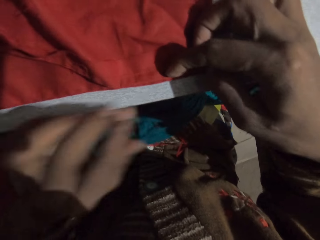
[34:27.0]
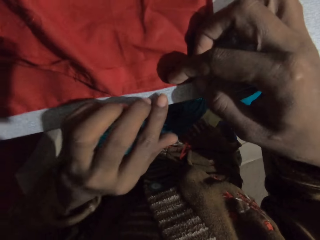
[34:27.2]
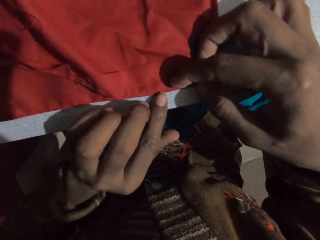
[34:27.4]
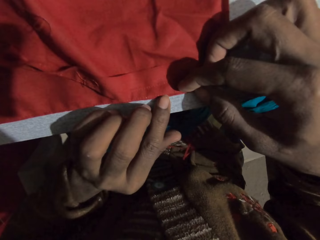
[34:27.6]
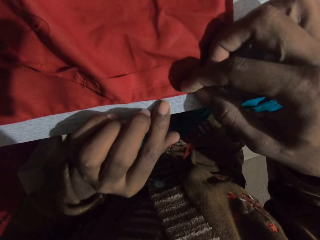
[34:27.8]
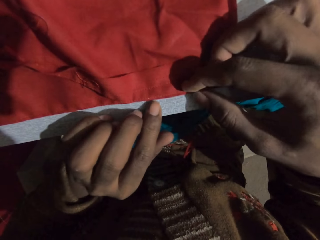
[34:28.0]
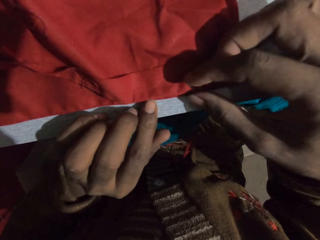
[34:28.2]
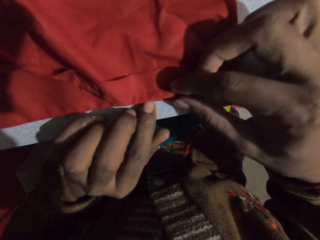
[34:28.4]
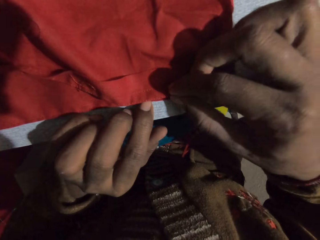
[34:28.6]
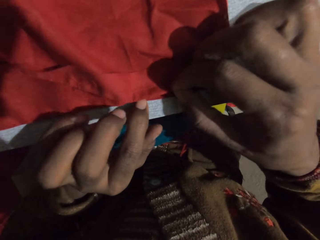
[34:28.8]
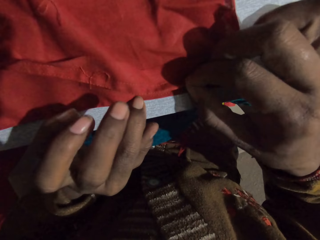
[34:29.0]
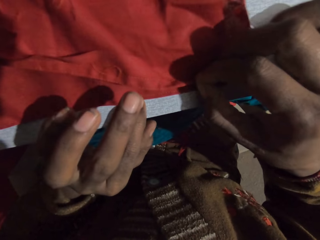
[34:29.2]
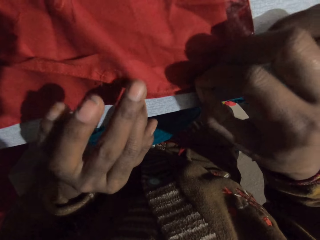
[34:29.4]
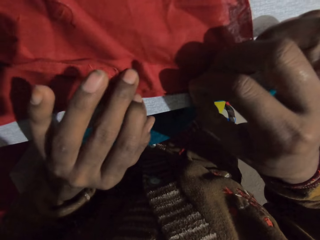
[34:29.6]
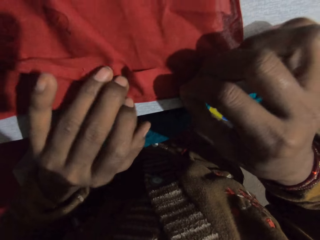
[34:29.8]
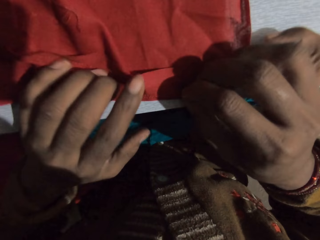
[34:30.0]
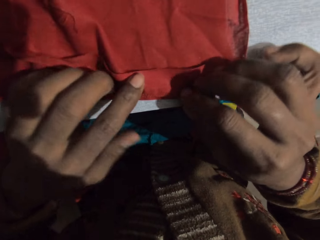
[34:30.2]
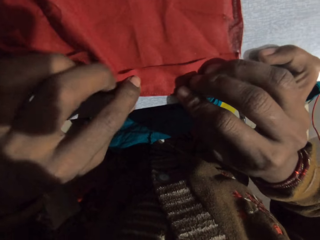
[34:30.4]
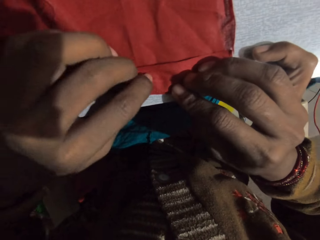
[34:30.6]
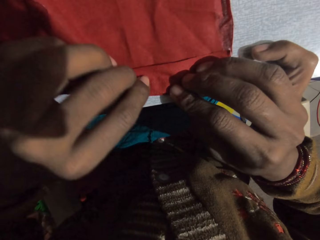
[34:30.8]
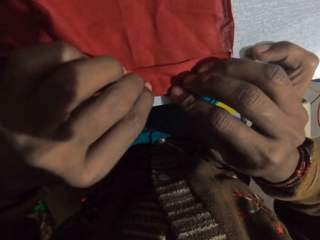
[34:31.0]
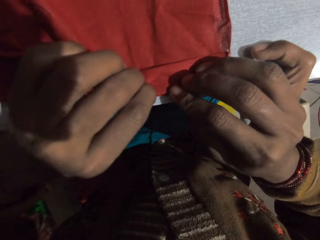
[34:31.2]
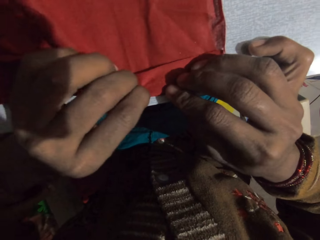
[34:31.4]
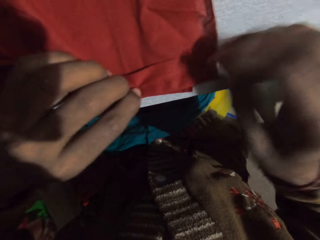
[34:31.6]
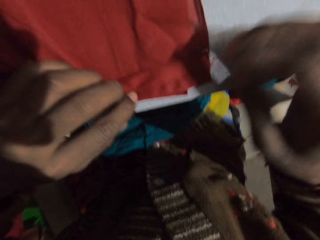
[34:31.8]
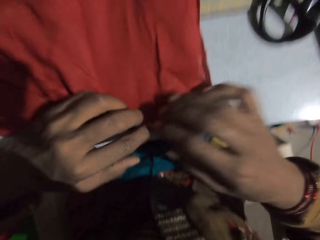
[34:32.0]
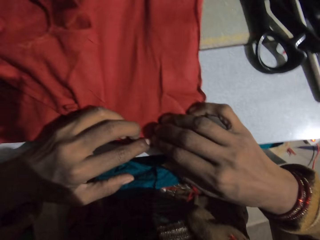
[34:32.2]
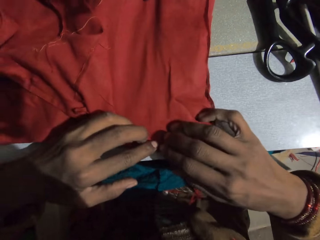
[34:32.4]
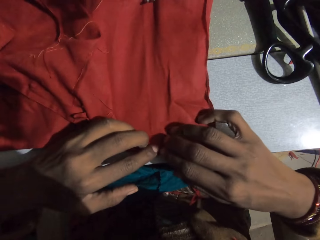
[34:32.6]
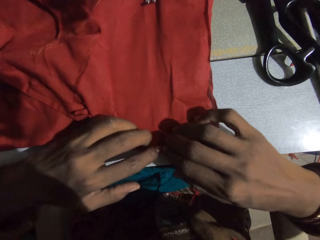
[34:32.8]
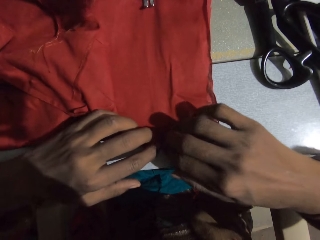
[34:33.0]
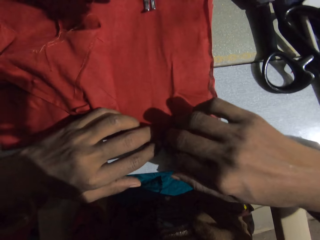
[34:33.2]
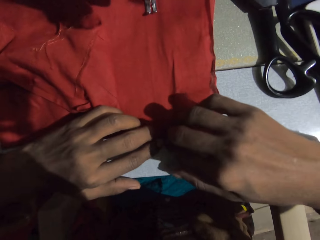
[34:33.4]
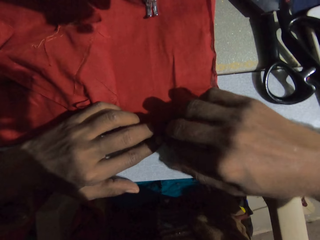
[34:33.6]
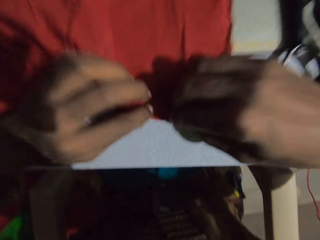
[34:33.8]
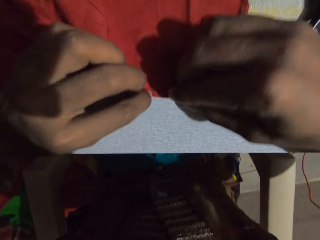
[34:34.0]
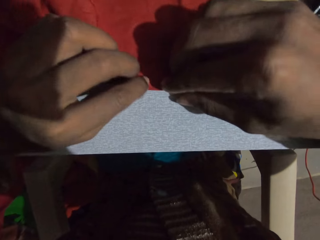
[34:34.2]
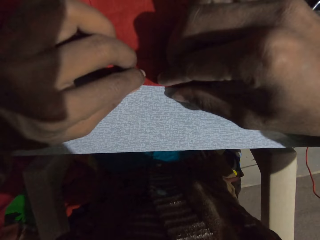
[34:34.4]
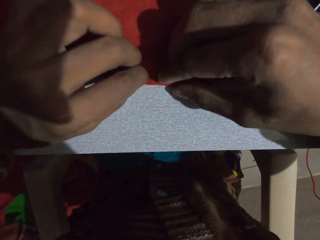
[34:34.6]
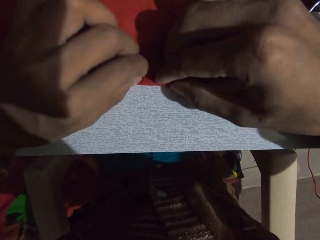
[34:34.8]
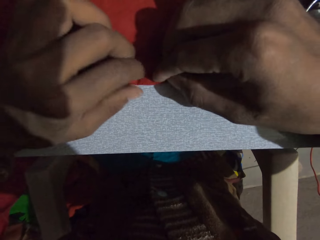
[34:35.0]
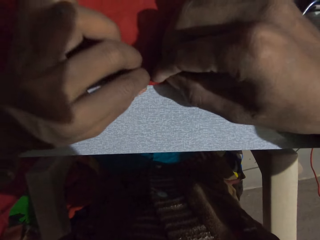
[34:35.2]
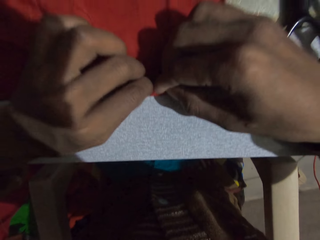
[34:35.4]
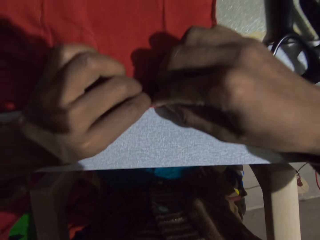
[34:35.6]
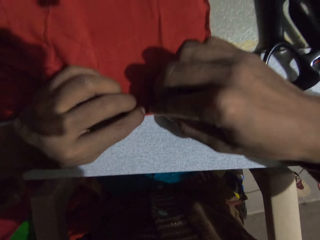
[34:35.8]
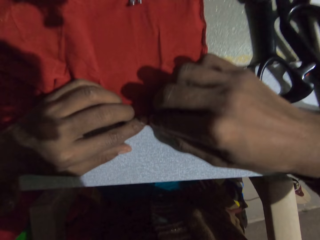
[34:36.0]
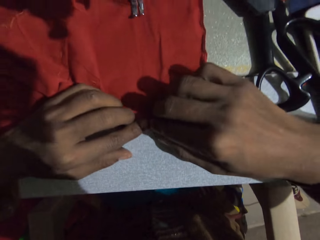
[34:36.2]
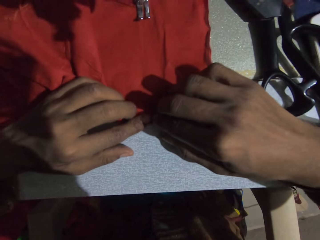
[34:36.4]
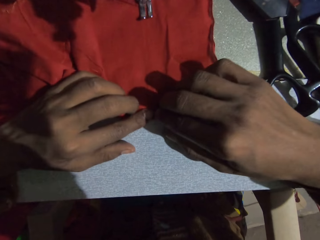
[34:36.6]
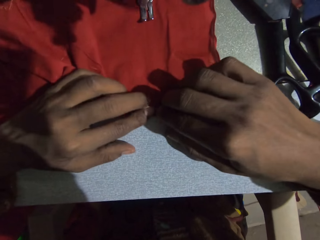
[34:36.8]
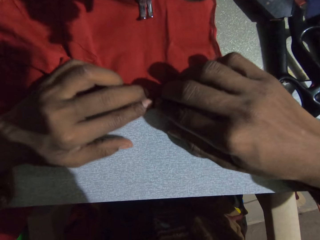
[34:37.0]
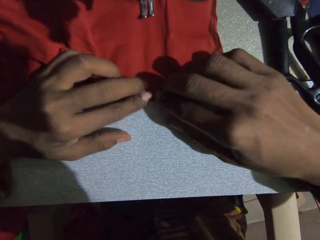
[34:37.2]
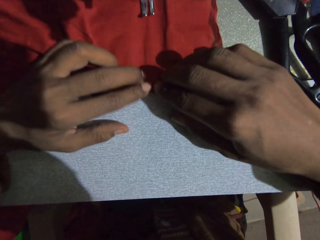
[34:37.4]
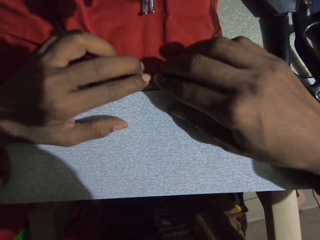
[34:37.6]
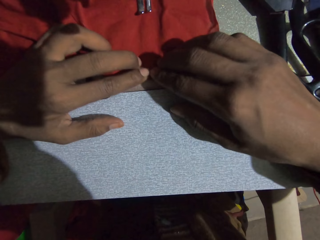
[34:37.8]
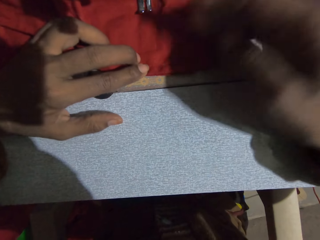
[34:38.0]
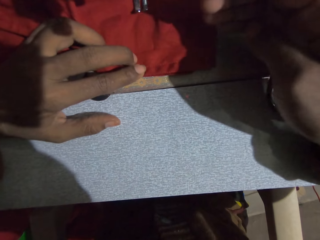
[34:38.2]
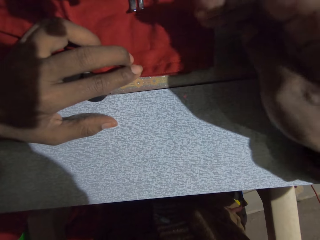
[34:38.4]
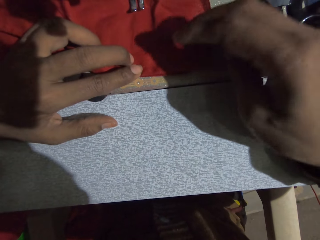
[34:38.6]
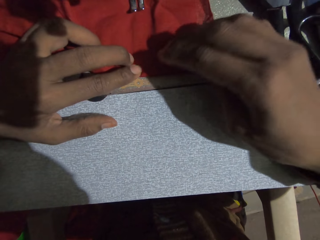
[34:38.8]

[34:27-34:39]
The camera wearer removes the fabric. They drop the cloth. They move the cloth on the sewing machine. They sew the cloth with the sewing machine.

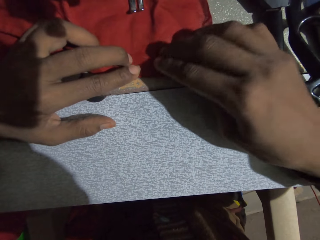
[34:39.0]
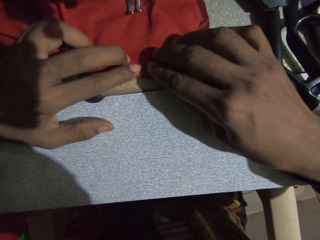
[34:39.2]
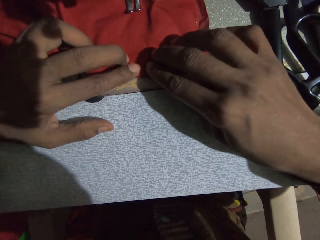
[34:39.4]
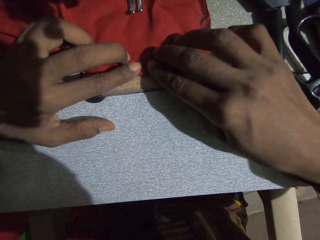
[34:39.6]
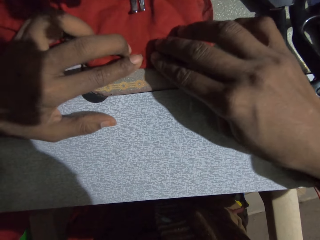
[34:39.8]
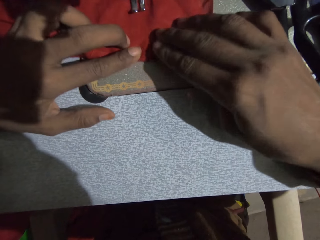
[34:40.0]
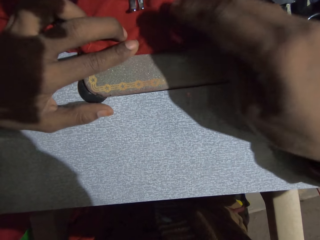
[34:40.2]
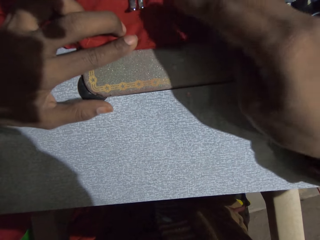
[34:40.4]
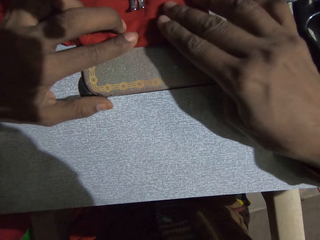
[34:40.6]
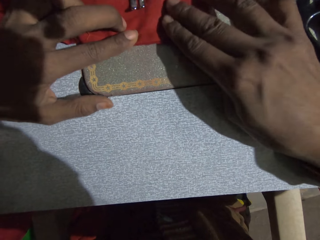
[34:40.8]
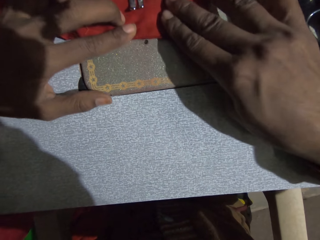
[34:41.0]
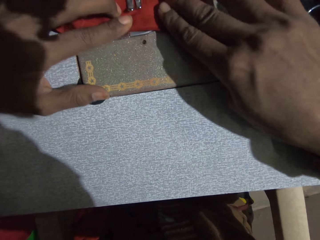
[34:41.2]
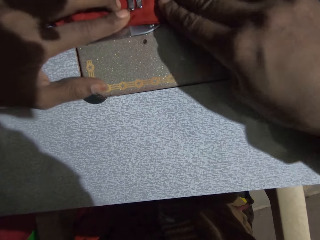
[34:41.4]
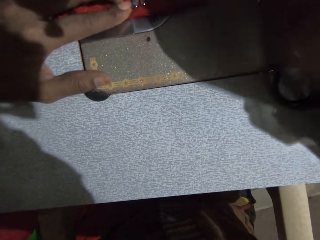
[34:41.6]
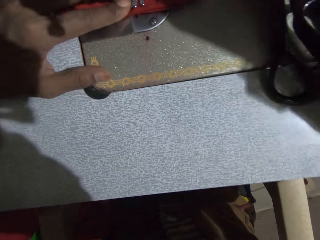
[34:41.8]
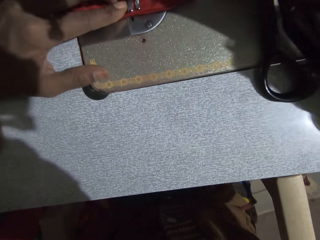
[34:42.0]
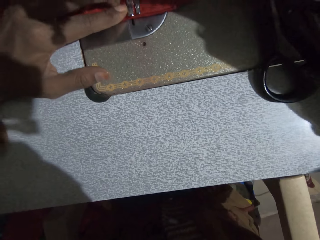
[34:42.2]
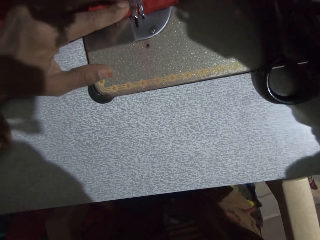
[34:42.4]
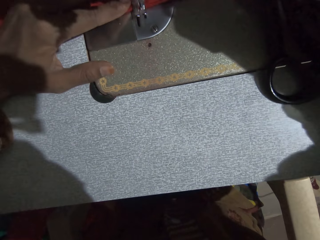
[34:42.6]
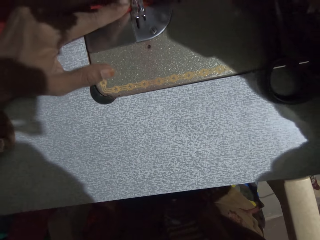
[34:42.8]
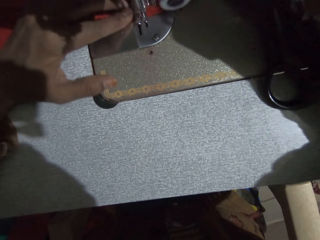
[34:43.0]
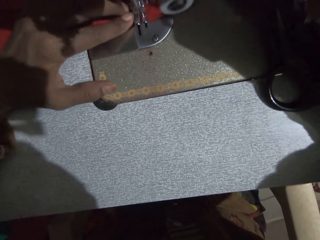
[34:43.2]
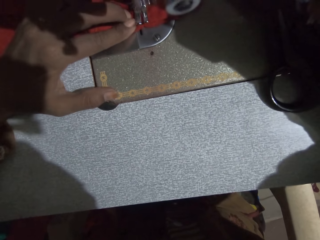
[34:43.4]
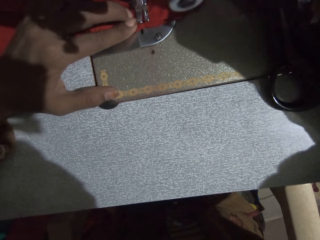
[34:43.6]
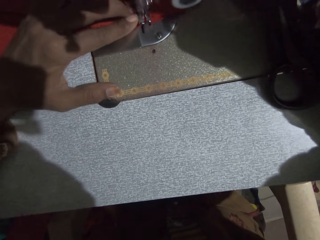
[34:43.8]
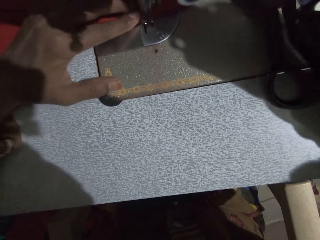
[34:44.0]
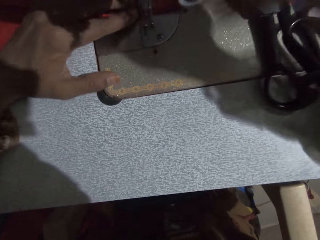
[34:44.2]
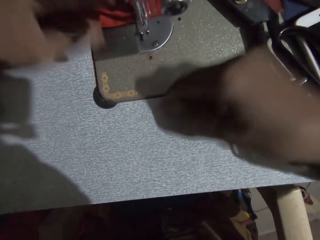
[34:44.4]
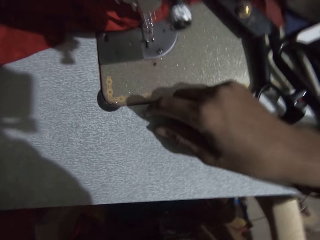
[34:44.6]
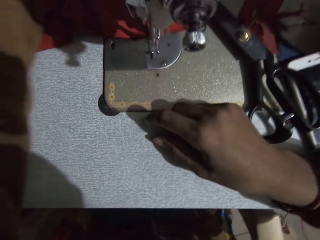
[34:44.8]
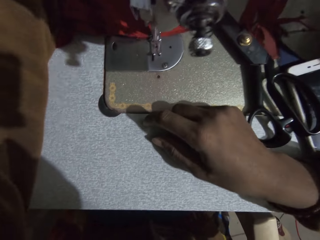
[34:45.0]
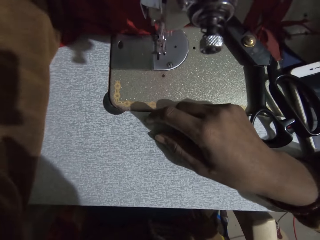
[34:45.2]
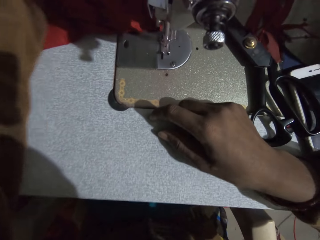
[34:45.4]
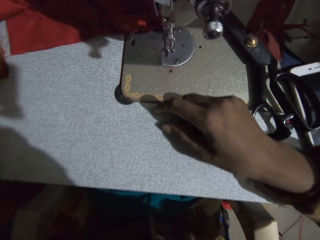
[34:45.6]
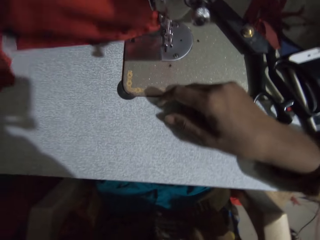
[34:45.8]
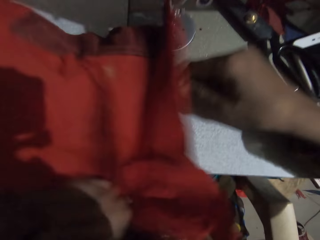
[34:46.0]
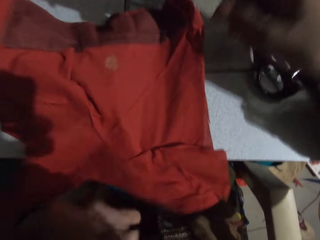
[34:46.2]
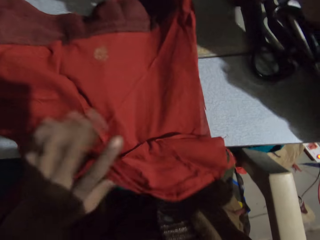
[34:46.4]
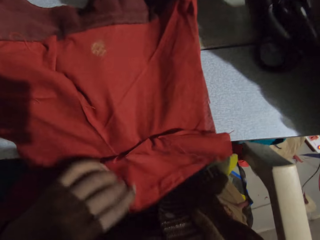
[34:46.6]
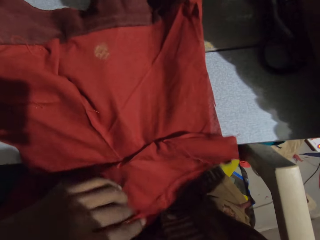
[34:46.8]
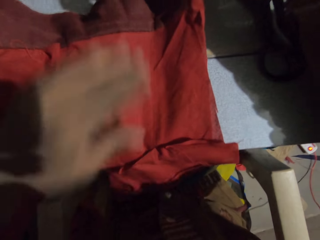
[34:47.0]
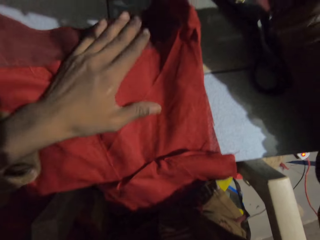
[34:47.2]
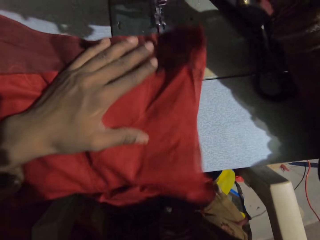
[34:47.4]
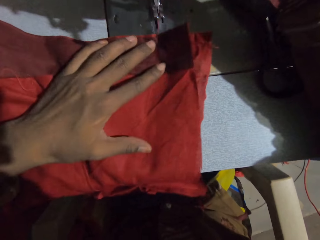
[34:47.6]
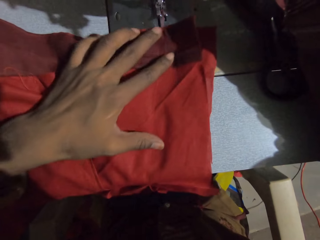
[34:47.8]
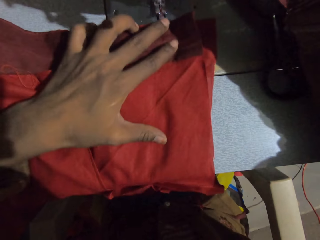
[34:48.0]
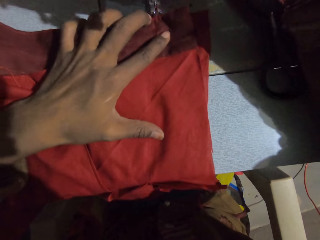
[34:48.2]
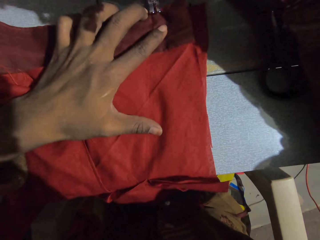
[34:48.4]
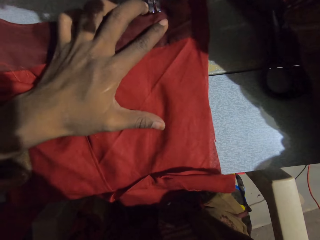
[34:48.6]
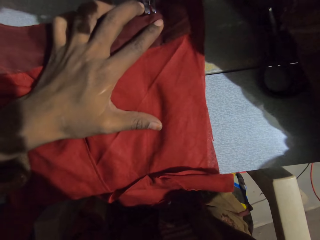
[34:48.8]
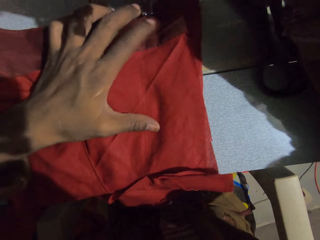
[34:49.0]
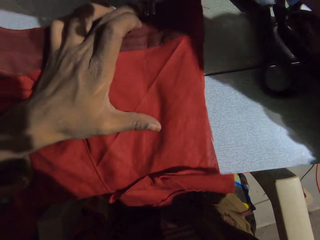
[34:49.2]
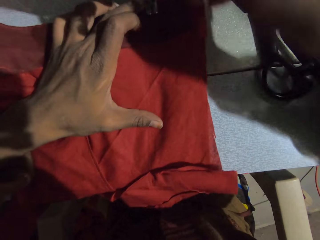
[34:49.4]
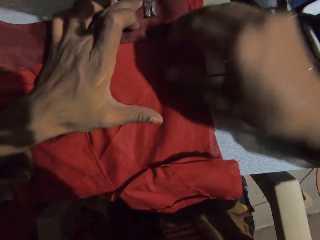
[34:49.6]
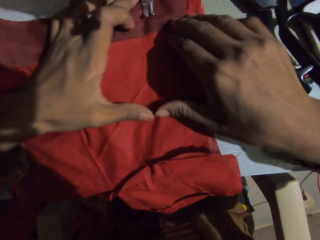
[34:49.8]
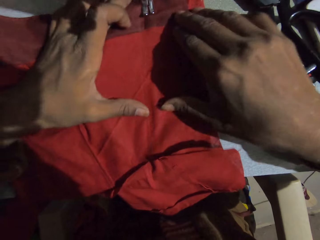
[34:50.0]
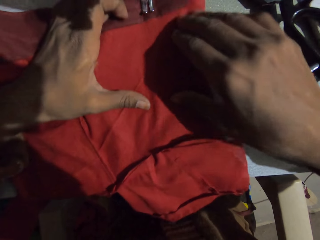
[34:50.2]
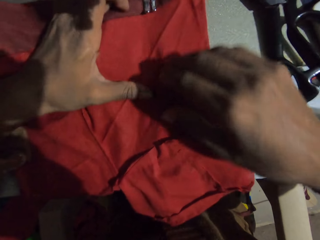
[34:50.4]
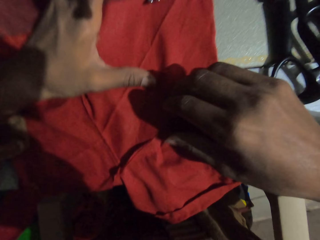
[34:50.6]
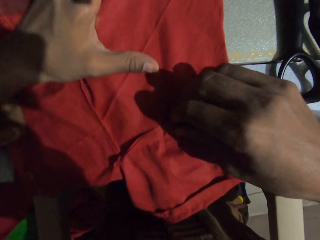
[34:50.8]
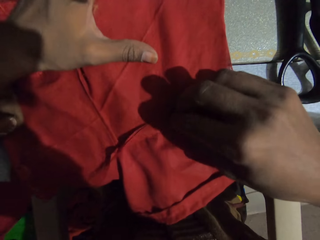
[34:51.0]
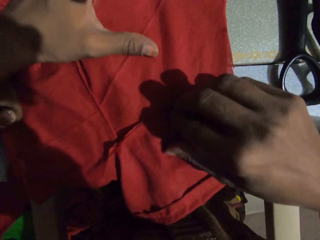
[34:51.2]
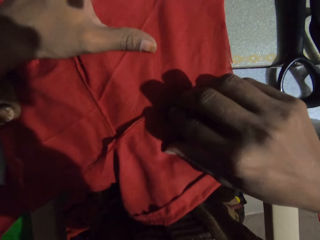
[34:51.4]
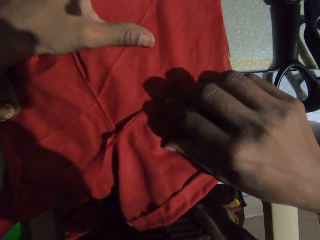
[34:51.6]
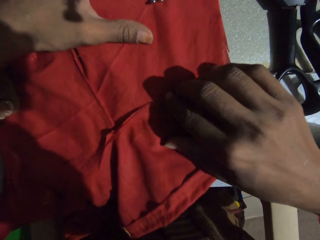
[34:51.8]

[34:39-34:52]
The camera wearer turns the cloth on the sewing machine. They sew the cloth with the sewing machine.
